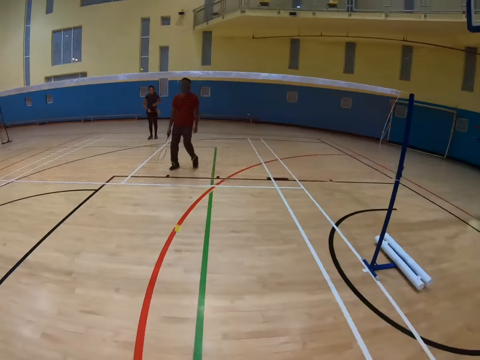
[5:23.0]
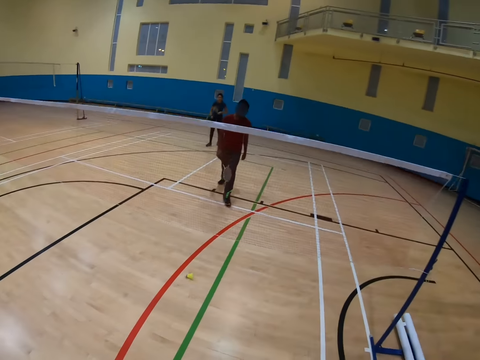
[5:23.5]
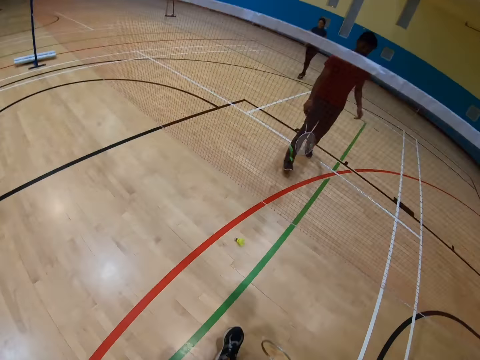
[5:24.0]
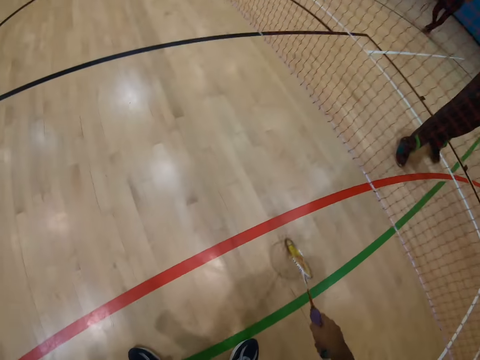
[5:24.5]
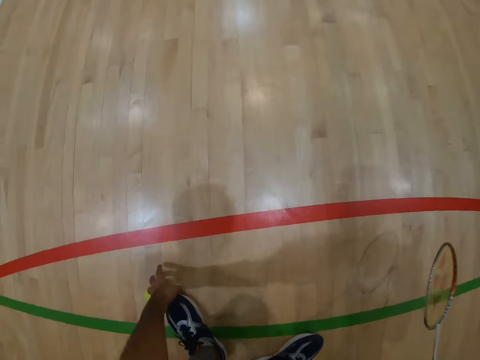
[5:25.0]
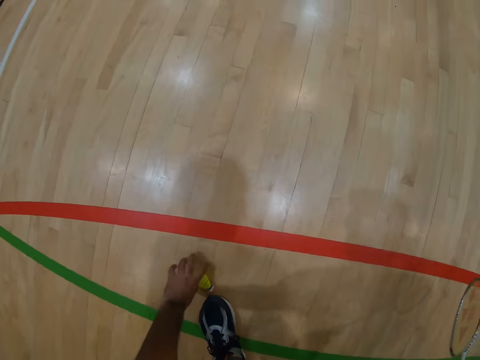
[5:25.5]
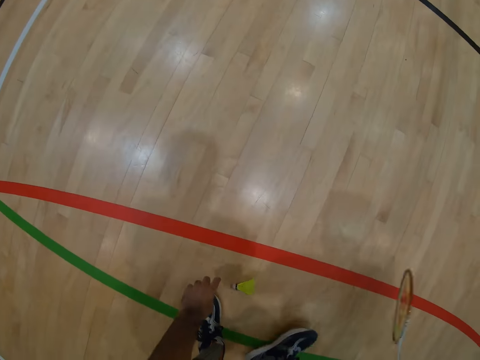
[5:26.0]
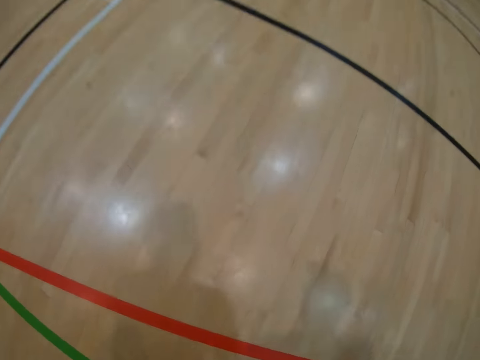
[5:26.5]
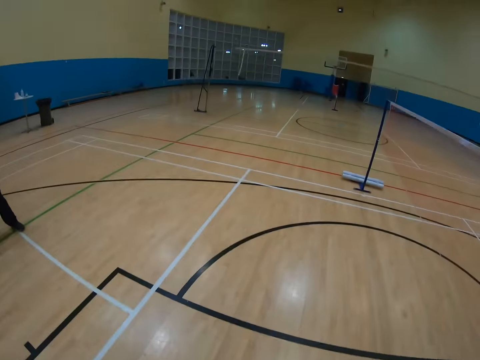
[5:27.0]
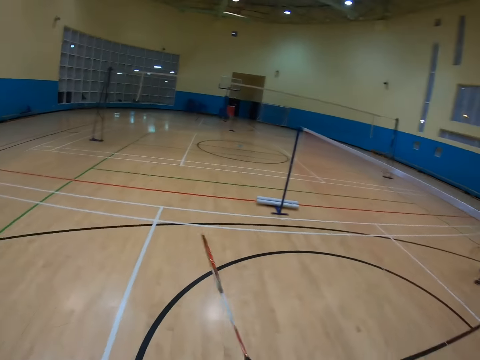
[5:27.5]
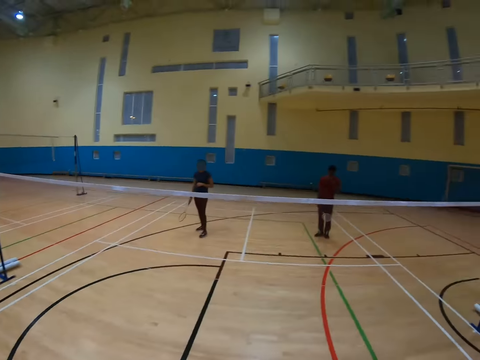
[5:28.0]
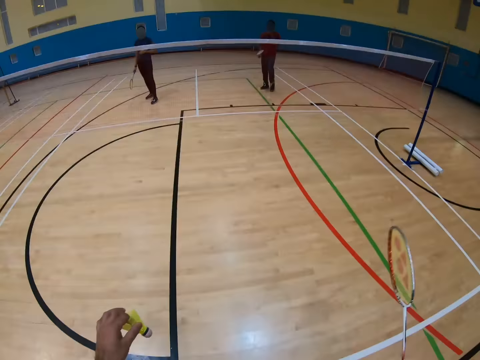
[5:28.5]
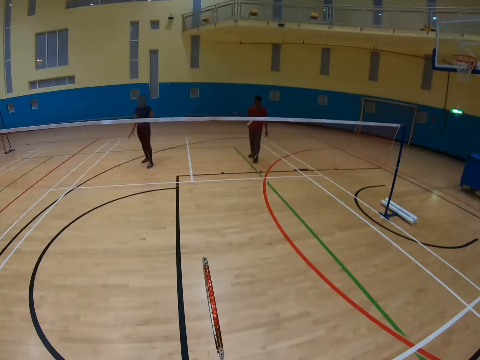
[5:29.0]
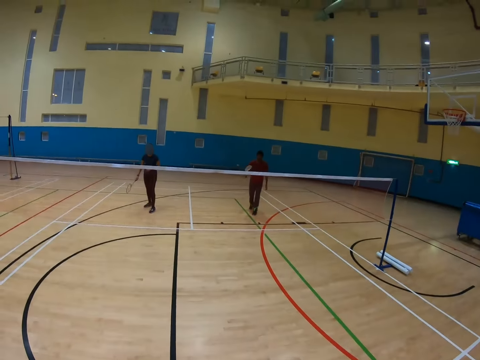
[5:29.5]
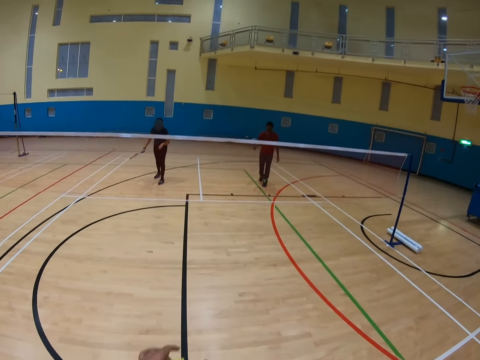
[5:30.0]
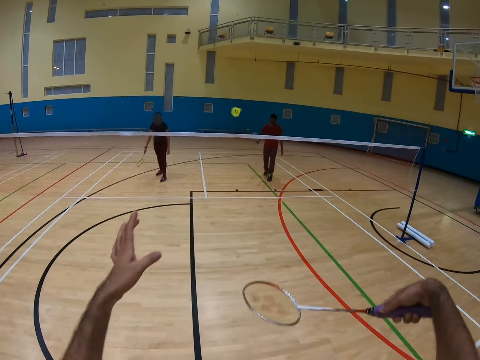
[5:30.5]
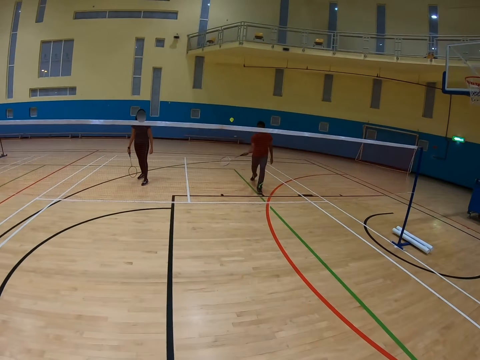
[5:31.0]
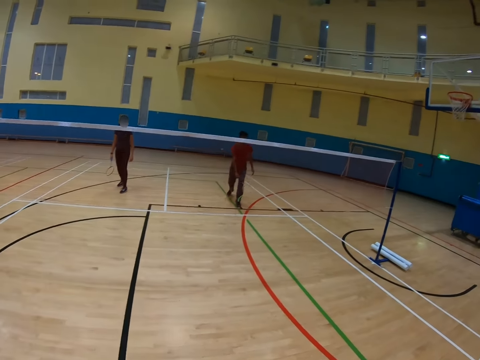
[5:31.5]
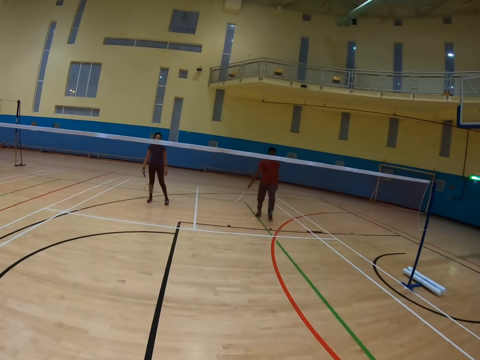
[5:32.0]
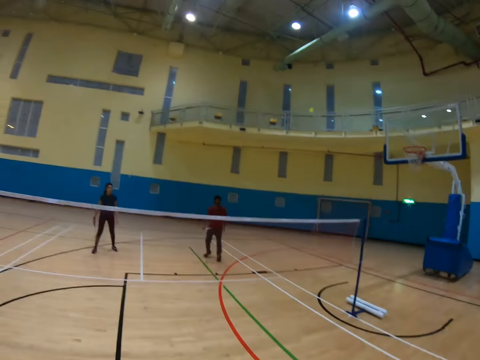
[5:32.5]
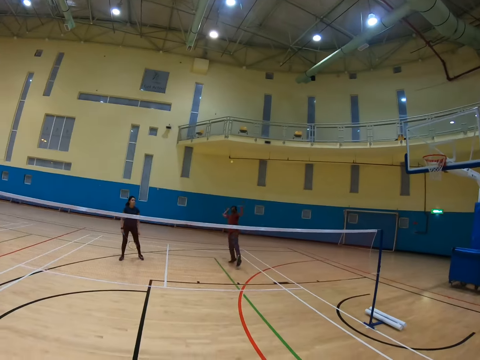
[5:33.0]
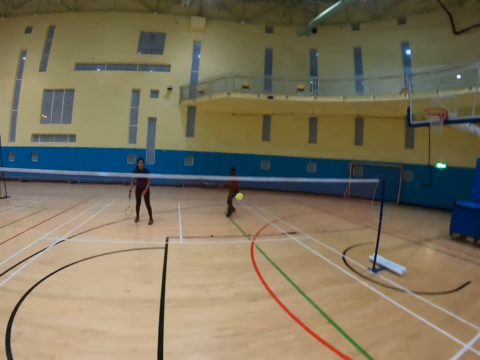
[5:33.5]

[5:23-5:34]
The camera wearer pulls the shuttle with the racket. They play badminton with a man, another man and a woman.

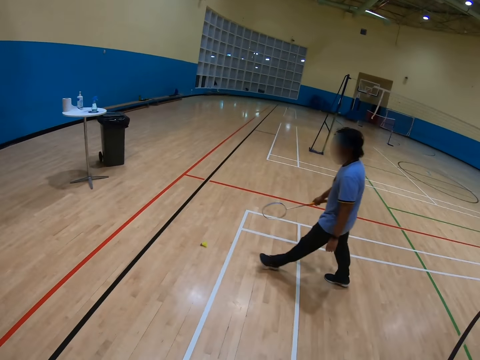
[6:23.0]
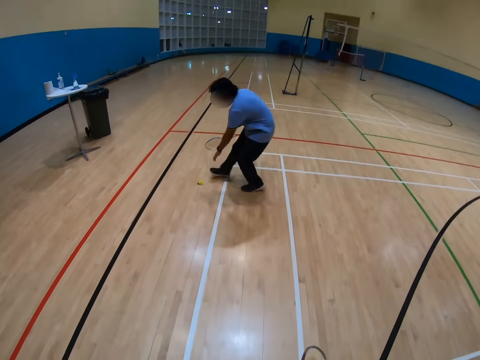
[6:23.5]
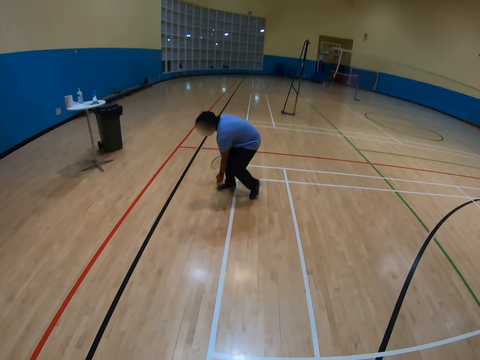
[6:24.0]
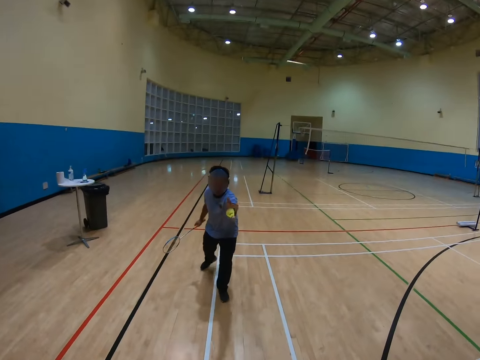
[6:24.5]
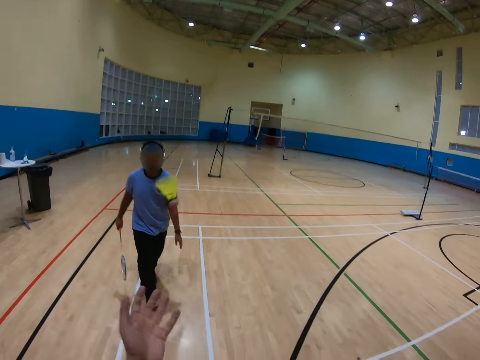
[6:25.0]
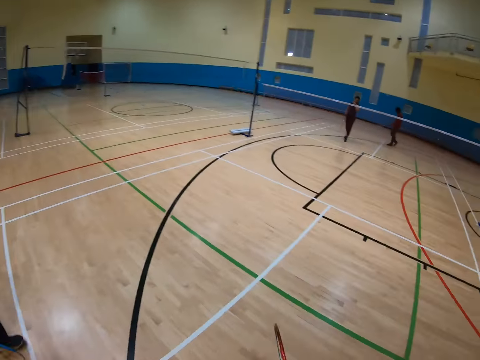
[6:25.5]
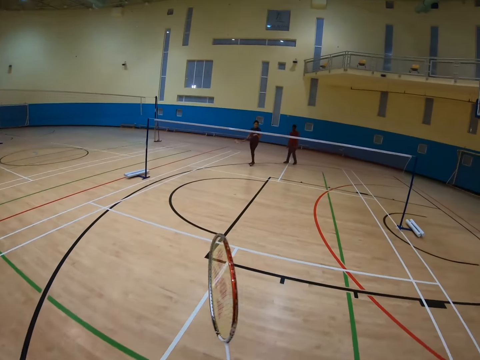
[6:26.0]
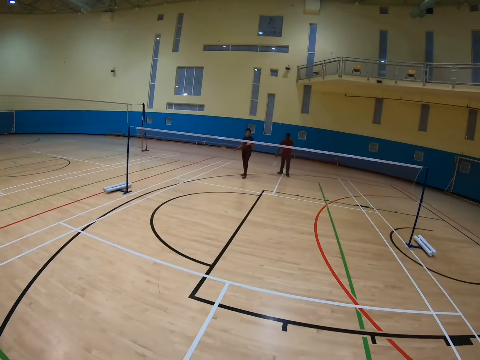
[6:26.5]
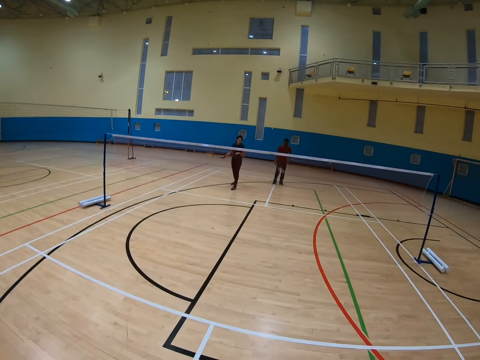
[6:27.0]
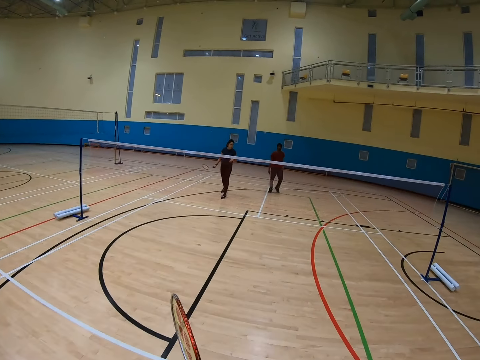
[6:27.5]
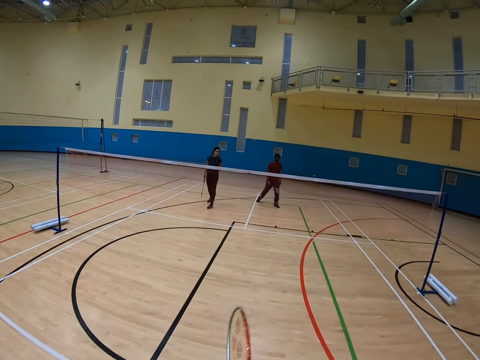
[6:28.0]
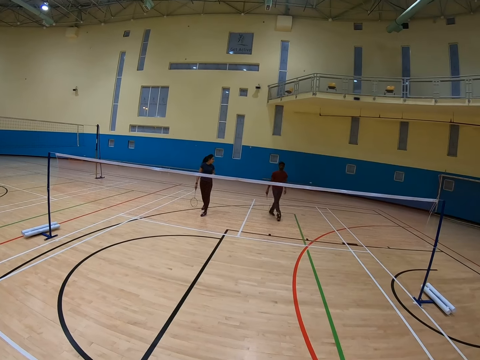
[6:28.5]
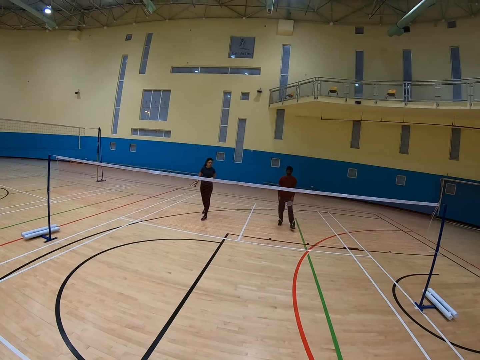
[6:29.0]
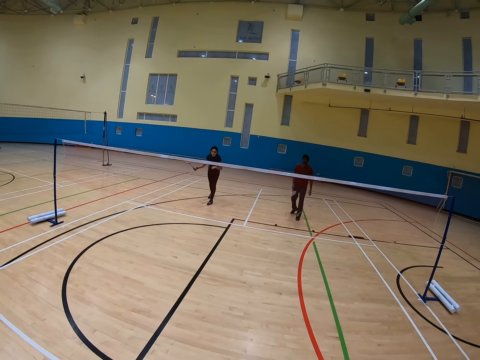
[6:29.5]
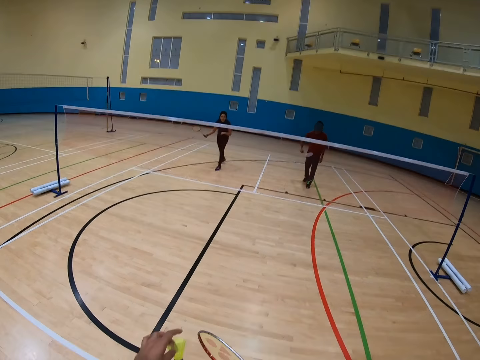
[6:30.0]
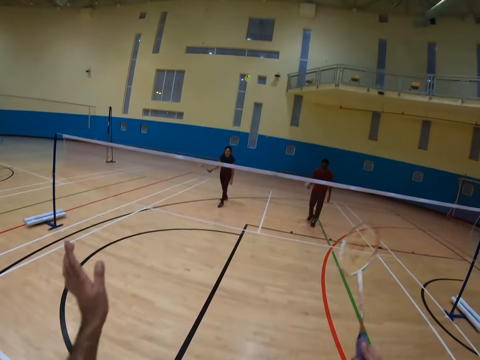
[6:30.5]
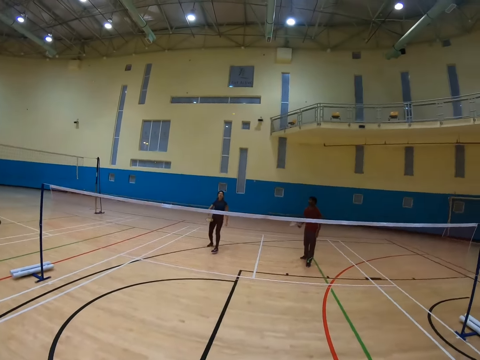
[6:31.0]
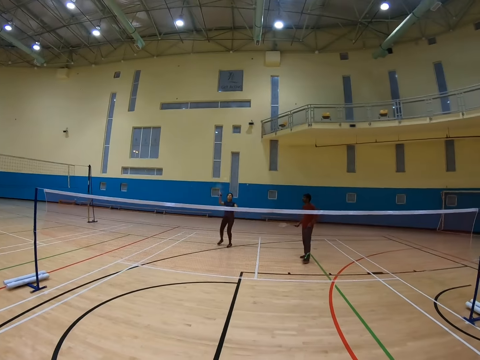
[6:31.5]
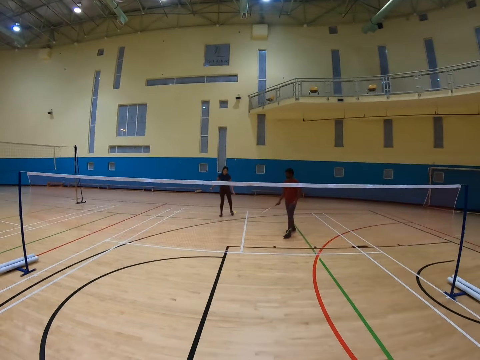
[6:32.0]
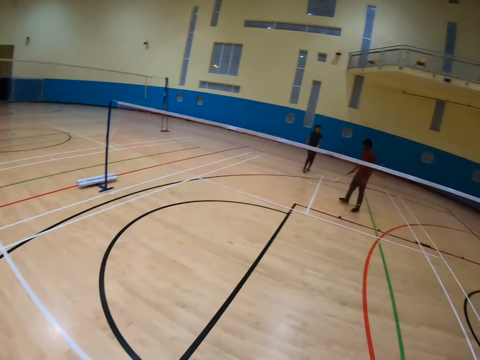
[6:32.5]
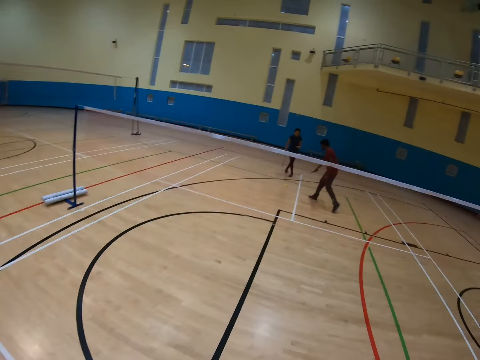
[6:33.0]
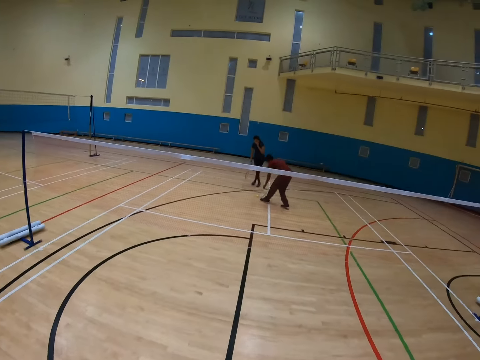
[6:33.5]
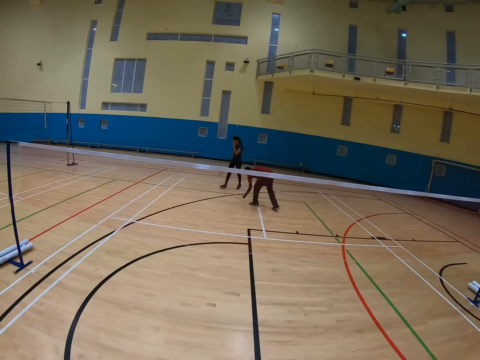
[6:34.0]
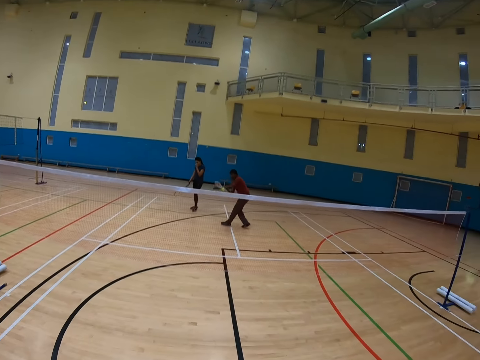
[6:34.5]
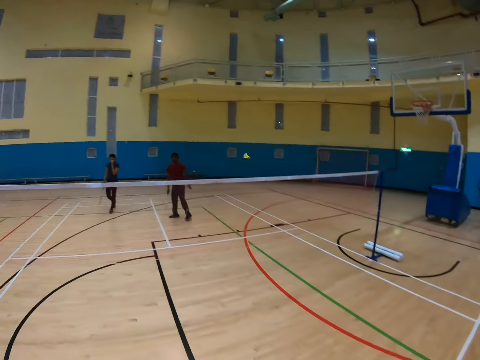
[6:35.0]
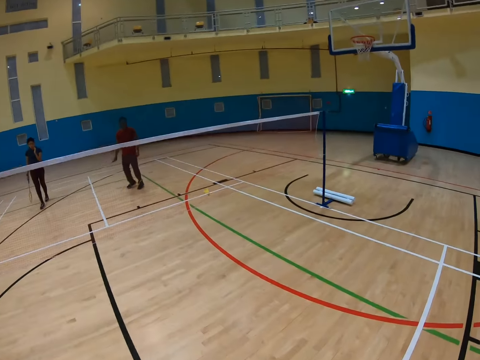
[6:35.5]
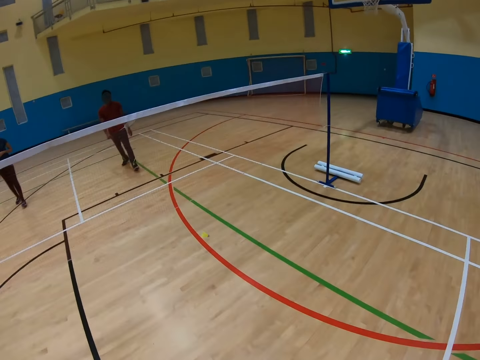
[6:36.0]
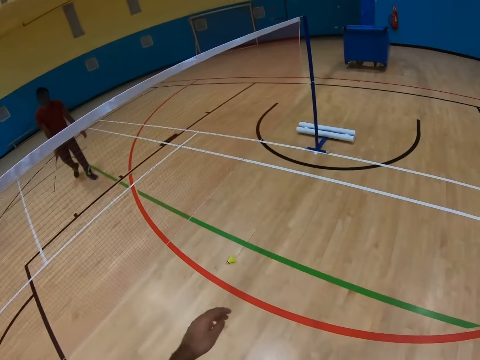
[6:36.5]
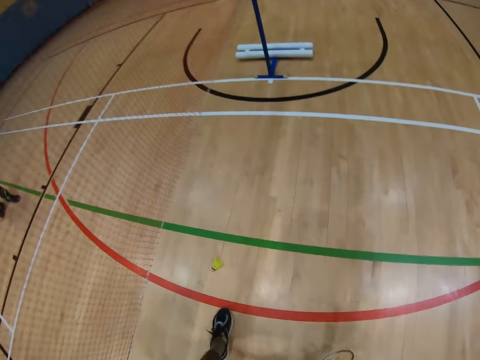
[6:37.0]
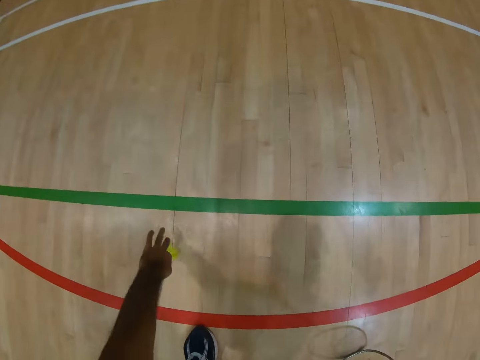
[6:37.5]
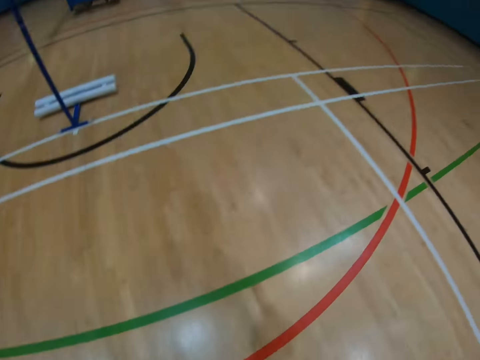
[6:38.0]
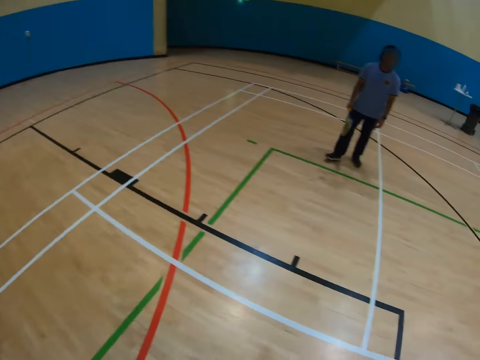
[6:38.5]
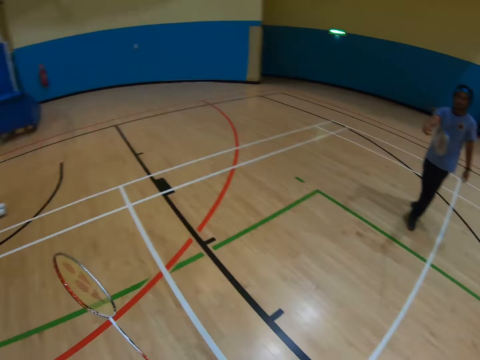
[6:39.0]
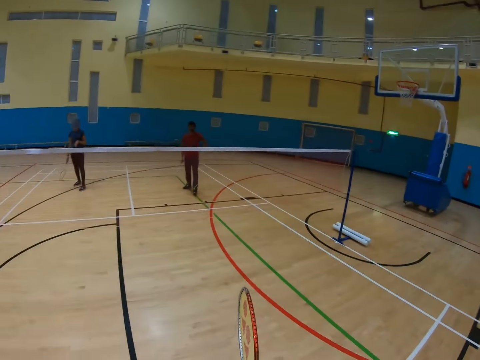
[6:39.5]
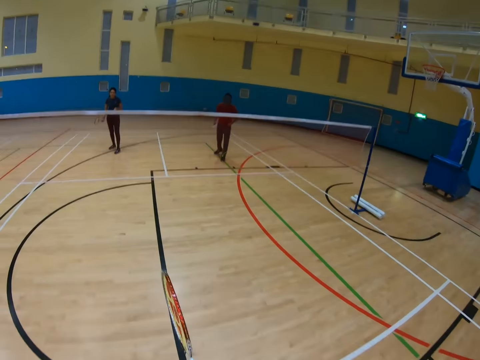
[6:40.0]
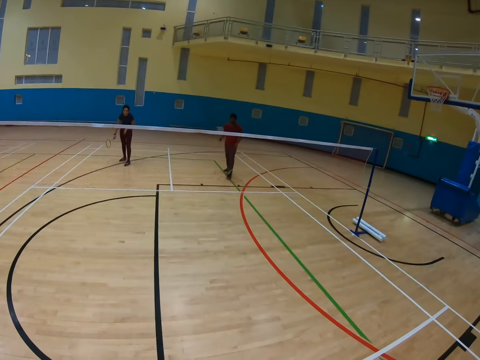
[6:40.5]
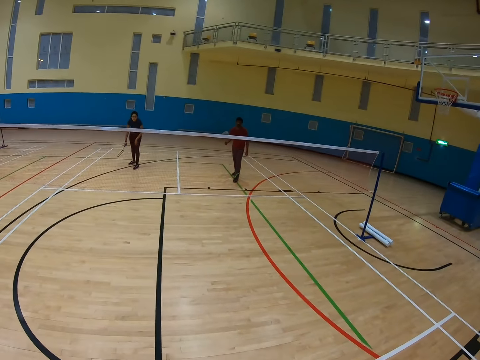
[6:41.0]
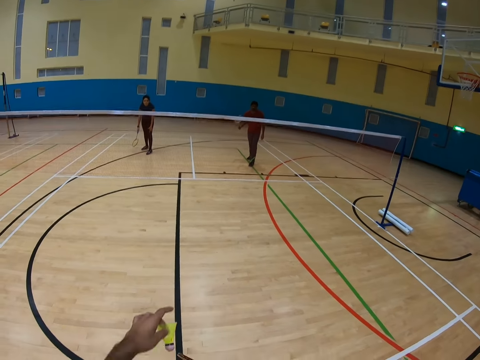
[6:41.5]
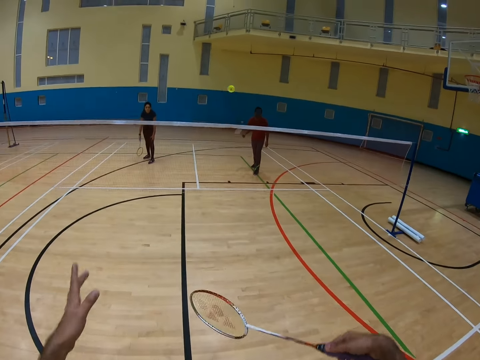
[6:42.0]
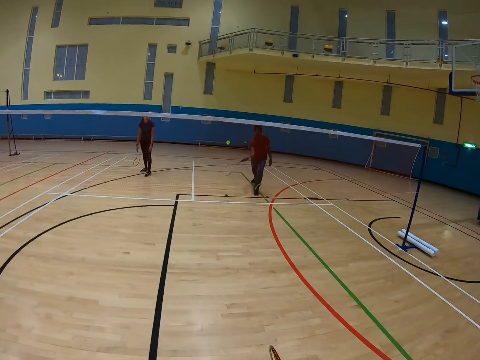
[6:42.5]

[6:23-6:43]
A man throws the shuttle to the camera wearer. The camera wearer plays badminton with the man, another man and a woman.
